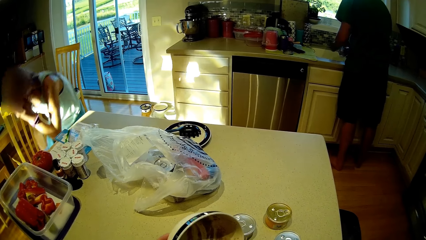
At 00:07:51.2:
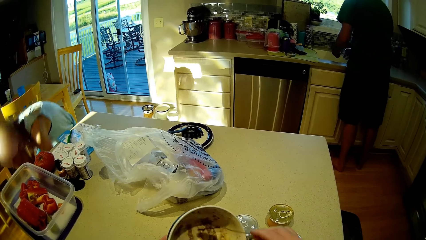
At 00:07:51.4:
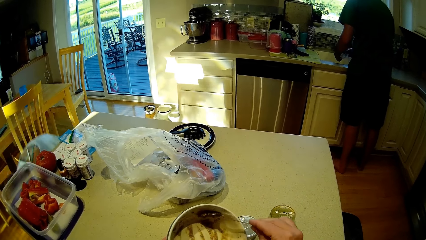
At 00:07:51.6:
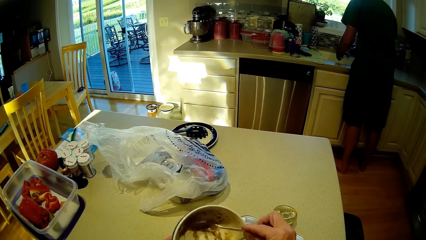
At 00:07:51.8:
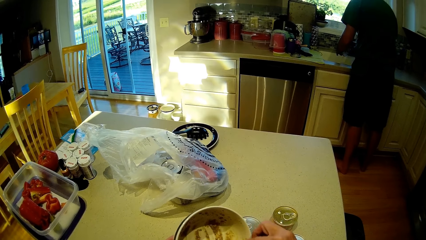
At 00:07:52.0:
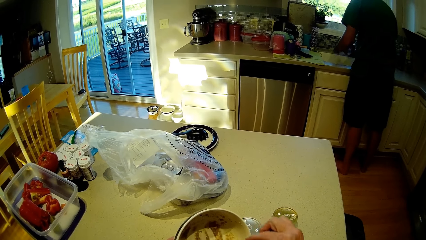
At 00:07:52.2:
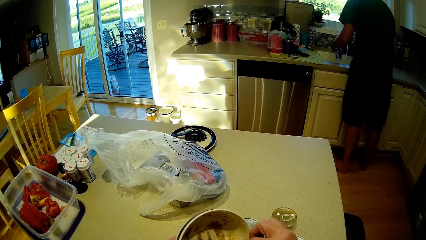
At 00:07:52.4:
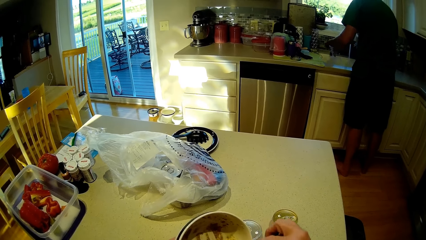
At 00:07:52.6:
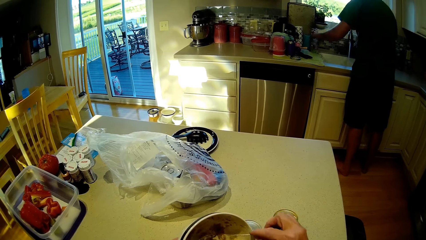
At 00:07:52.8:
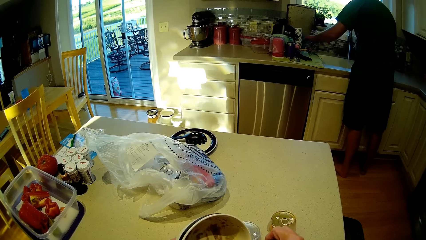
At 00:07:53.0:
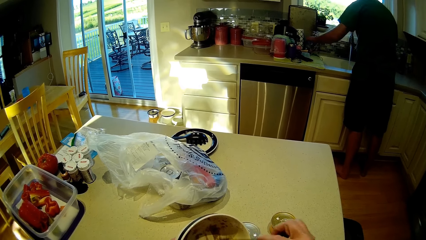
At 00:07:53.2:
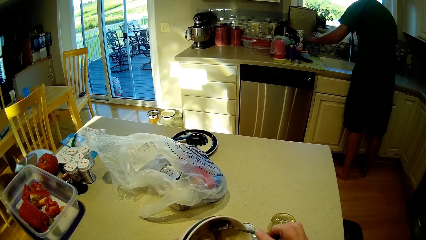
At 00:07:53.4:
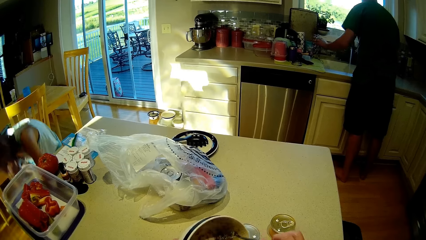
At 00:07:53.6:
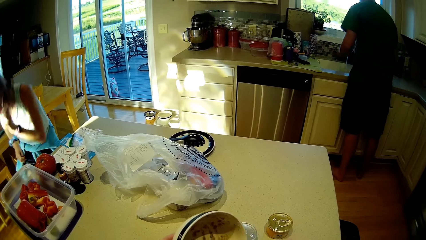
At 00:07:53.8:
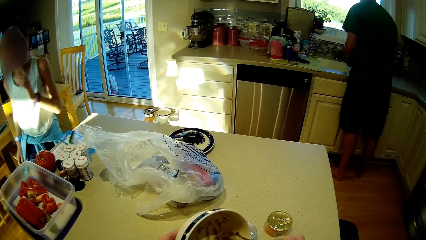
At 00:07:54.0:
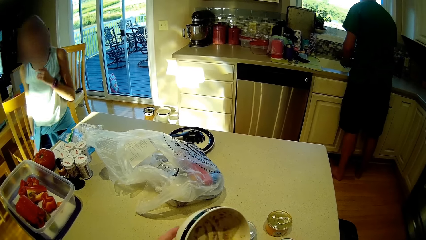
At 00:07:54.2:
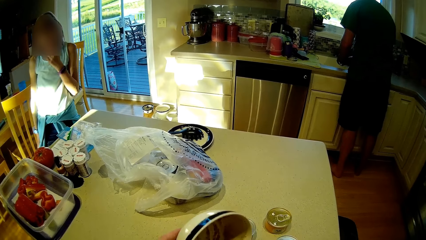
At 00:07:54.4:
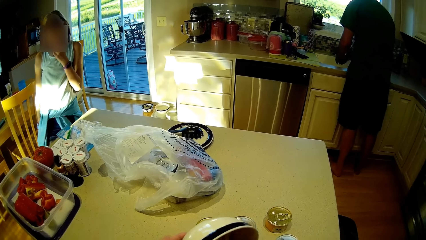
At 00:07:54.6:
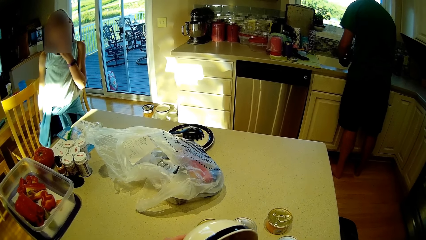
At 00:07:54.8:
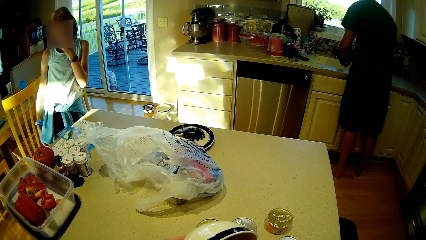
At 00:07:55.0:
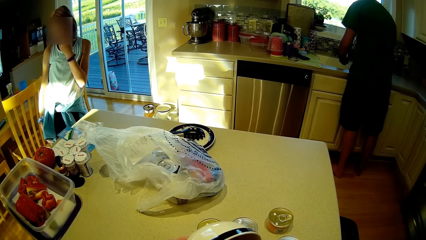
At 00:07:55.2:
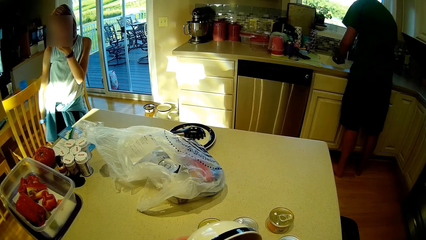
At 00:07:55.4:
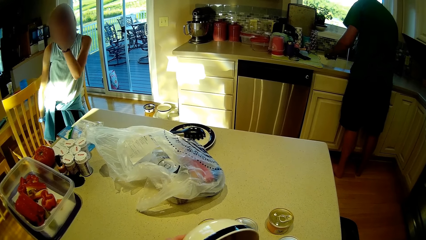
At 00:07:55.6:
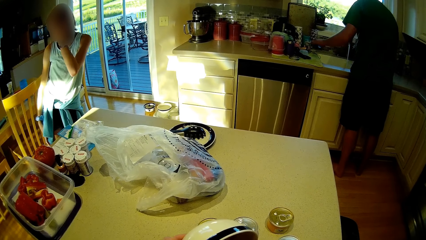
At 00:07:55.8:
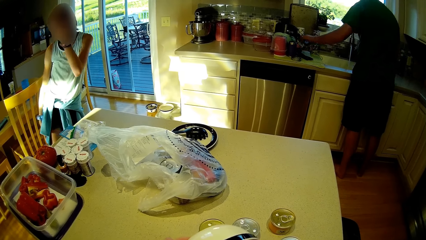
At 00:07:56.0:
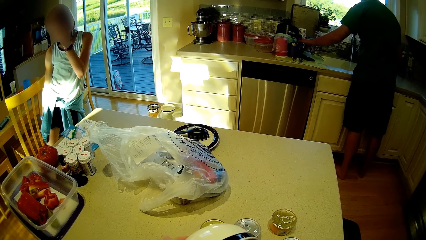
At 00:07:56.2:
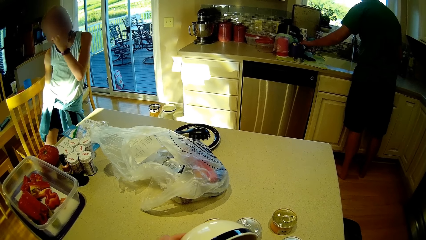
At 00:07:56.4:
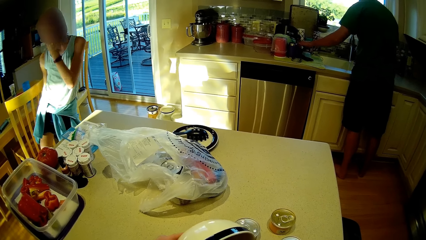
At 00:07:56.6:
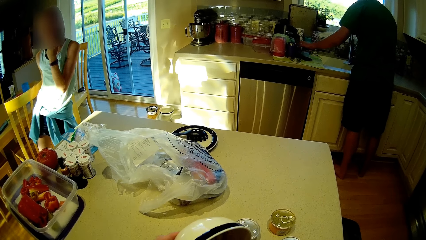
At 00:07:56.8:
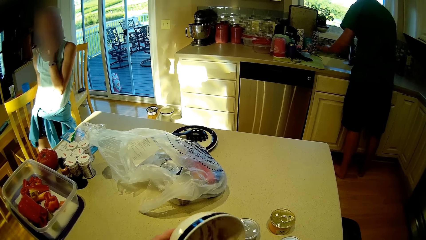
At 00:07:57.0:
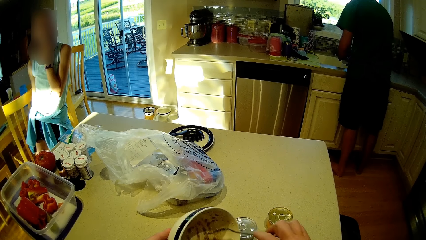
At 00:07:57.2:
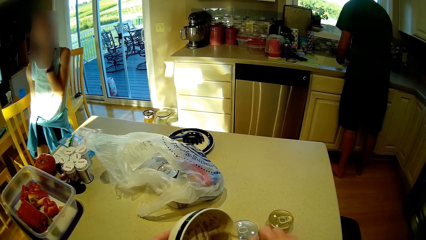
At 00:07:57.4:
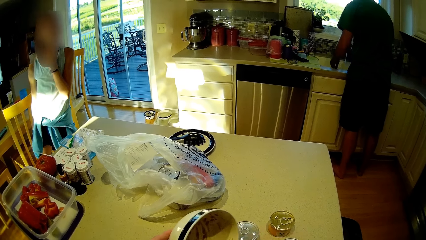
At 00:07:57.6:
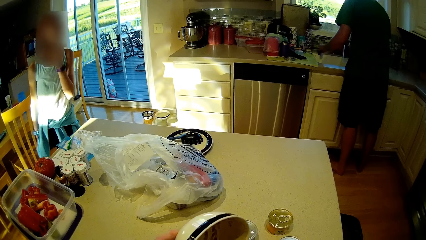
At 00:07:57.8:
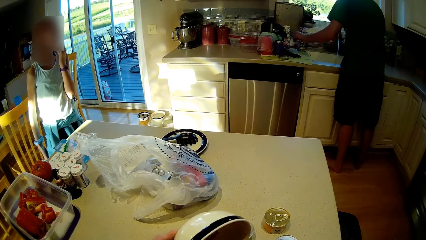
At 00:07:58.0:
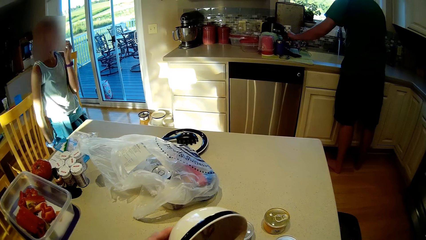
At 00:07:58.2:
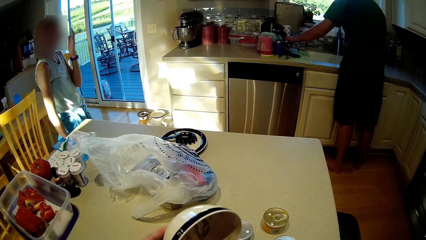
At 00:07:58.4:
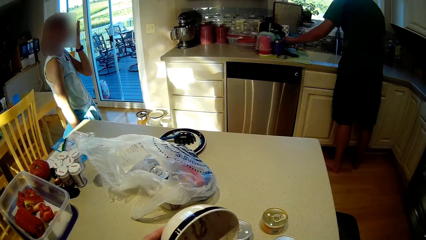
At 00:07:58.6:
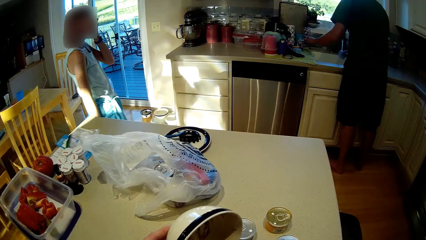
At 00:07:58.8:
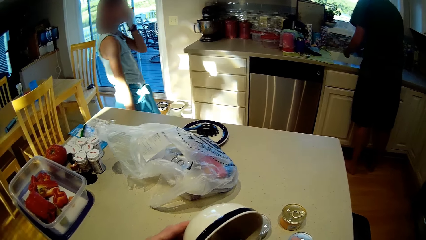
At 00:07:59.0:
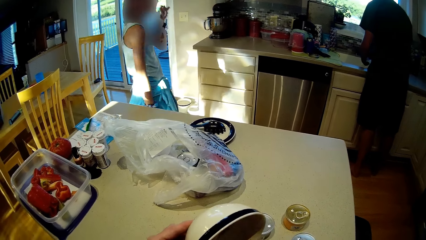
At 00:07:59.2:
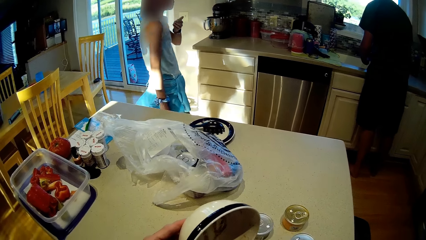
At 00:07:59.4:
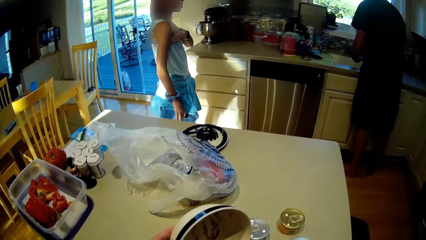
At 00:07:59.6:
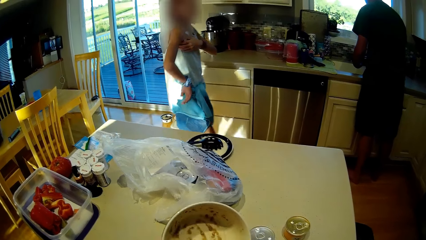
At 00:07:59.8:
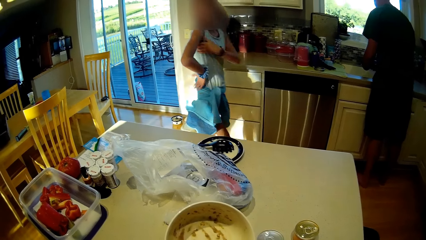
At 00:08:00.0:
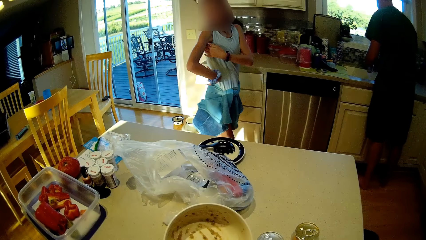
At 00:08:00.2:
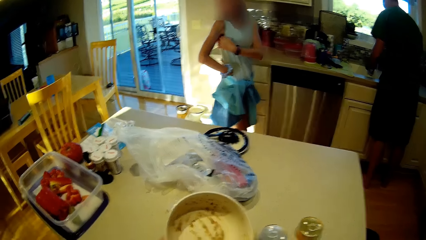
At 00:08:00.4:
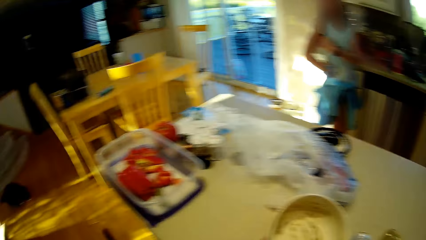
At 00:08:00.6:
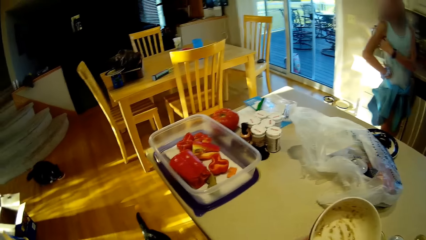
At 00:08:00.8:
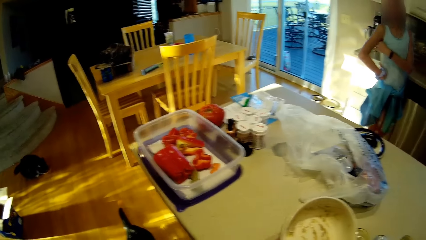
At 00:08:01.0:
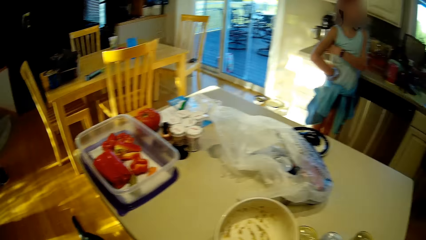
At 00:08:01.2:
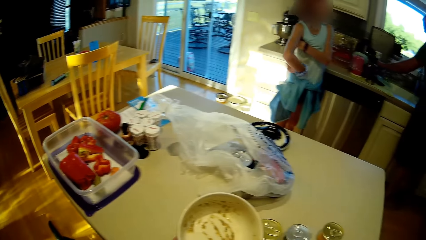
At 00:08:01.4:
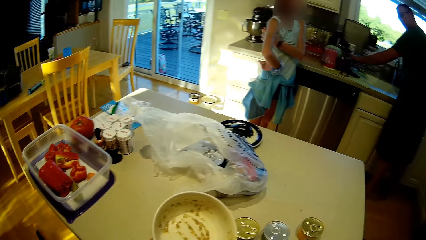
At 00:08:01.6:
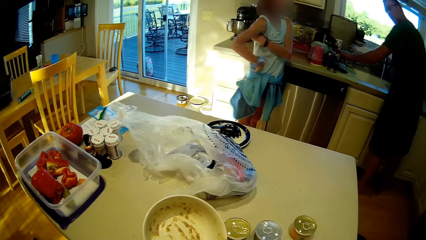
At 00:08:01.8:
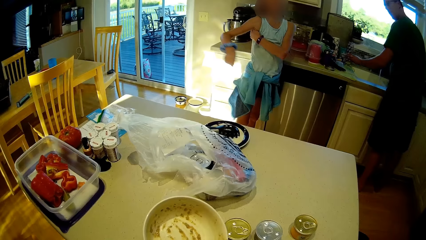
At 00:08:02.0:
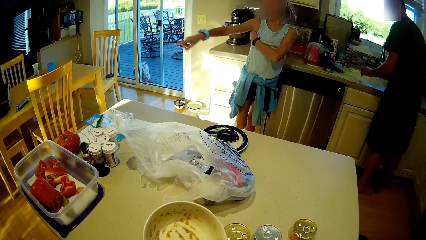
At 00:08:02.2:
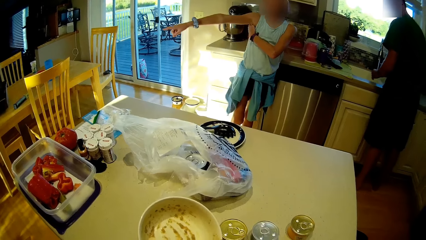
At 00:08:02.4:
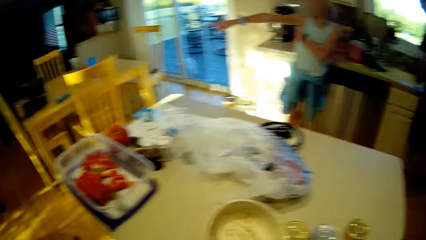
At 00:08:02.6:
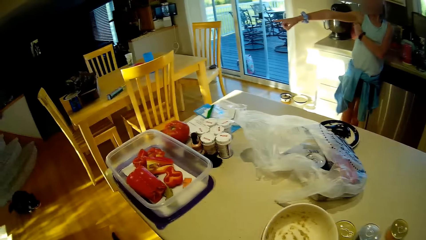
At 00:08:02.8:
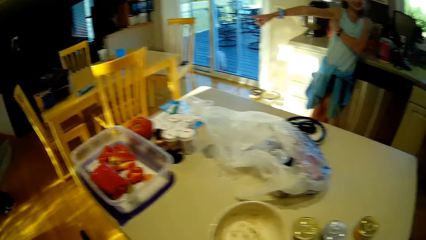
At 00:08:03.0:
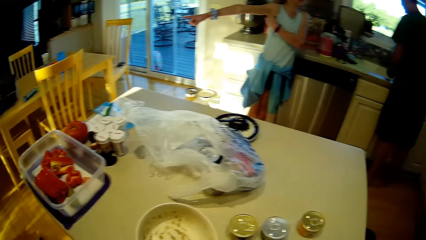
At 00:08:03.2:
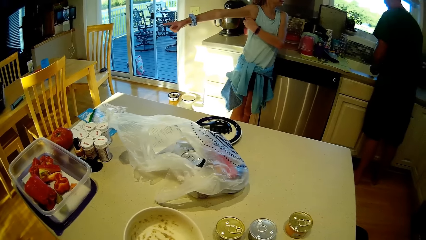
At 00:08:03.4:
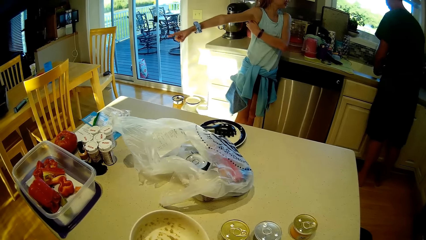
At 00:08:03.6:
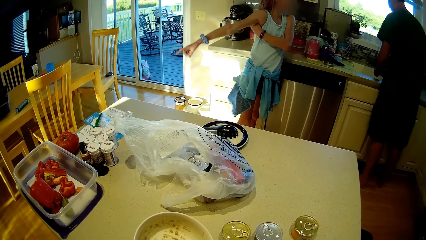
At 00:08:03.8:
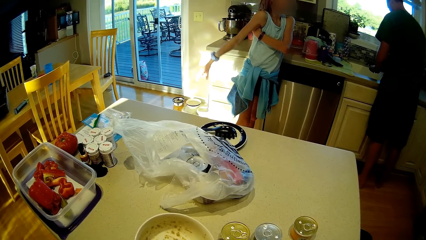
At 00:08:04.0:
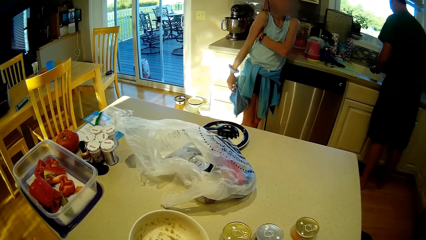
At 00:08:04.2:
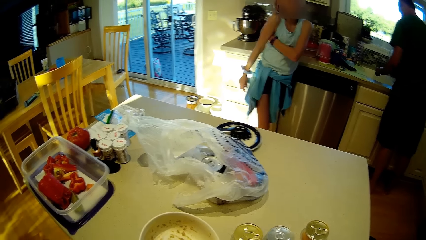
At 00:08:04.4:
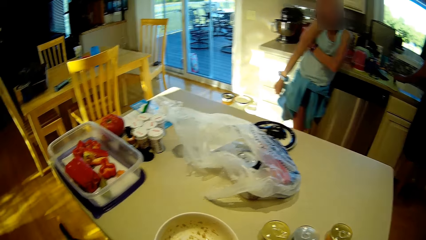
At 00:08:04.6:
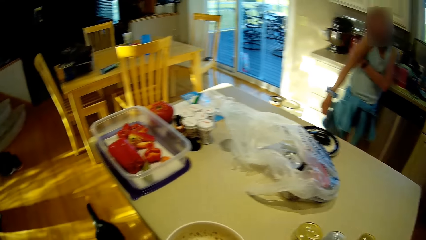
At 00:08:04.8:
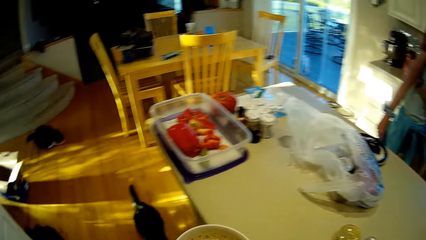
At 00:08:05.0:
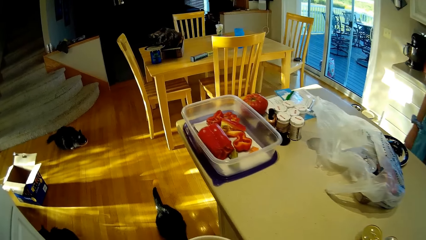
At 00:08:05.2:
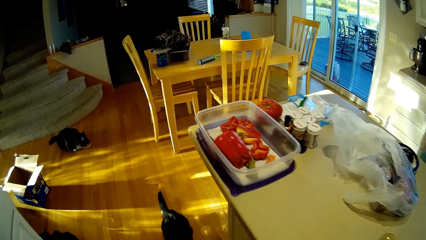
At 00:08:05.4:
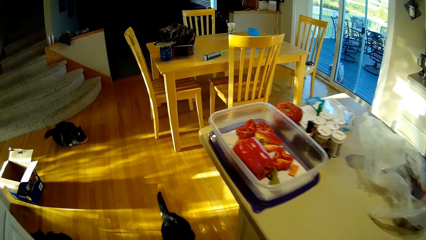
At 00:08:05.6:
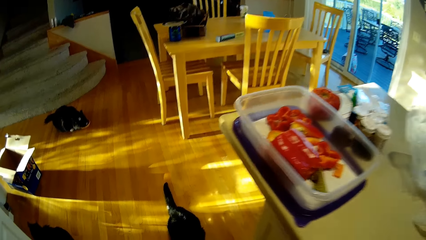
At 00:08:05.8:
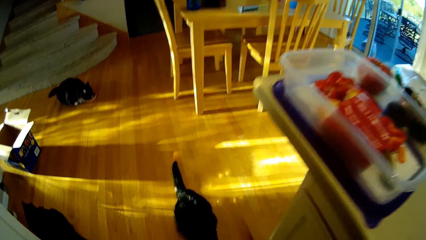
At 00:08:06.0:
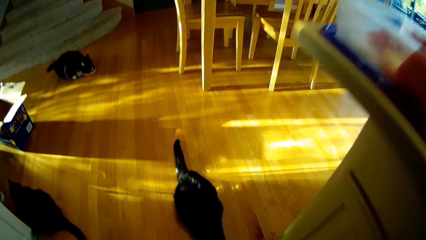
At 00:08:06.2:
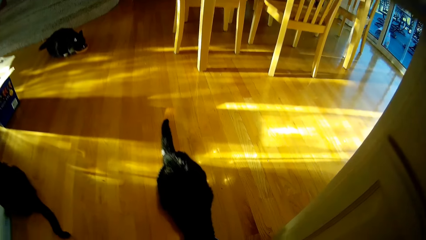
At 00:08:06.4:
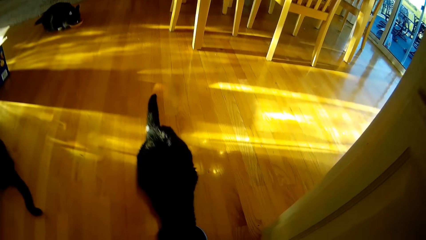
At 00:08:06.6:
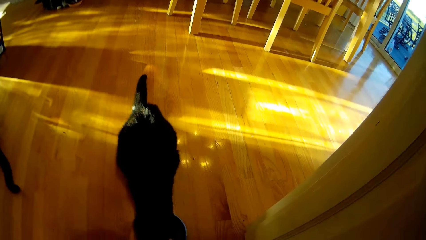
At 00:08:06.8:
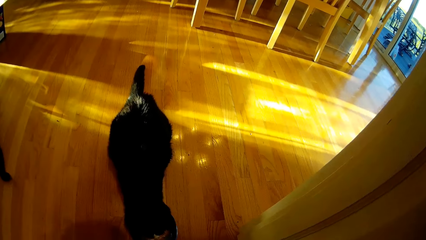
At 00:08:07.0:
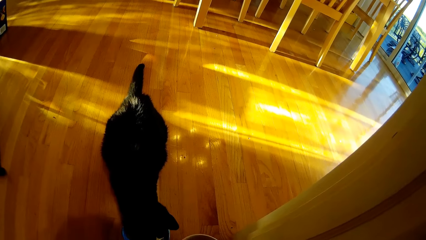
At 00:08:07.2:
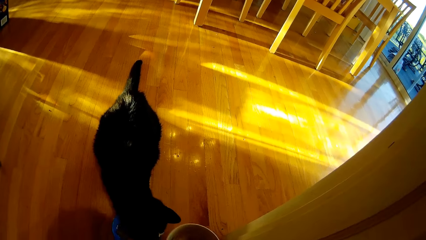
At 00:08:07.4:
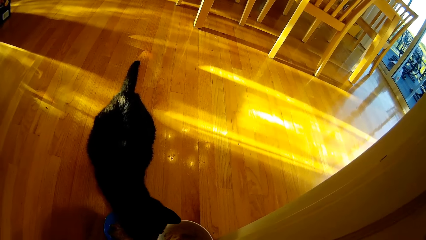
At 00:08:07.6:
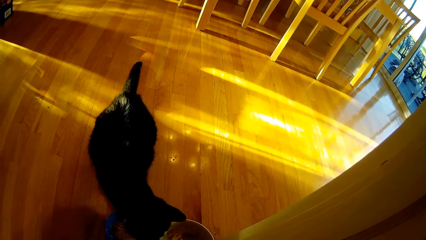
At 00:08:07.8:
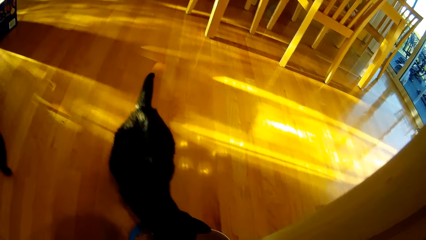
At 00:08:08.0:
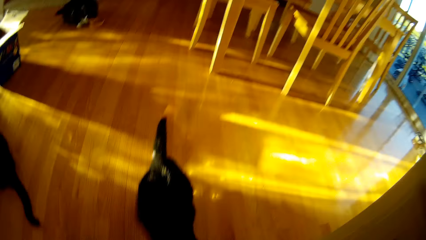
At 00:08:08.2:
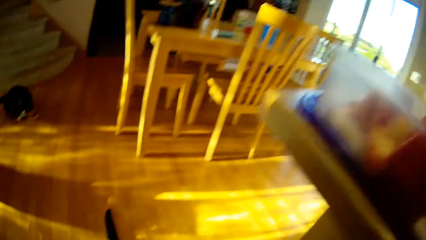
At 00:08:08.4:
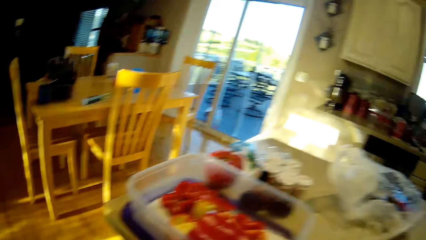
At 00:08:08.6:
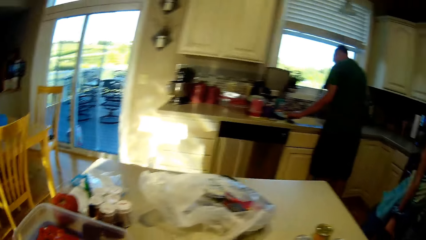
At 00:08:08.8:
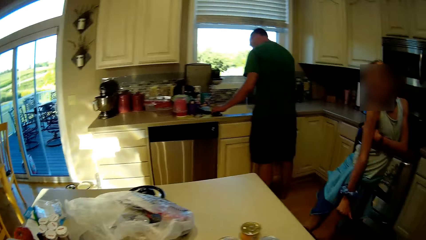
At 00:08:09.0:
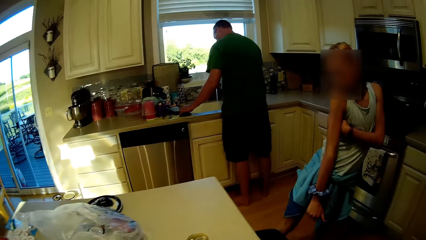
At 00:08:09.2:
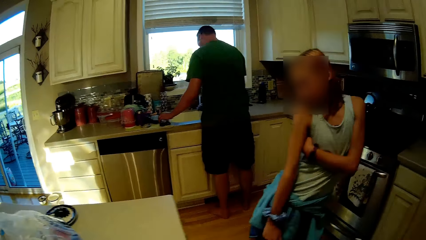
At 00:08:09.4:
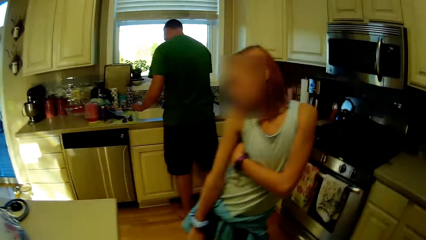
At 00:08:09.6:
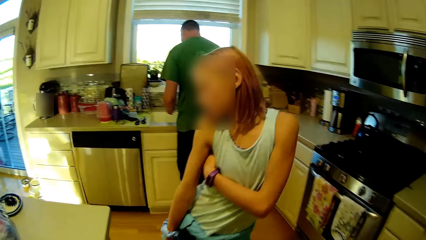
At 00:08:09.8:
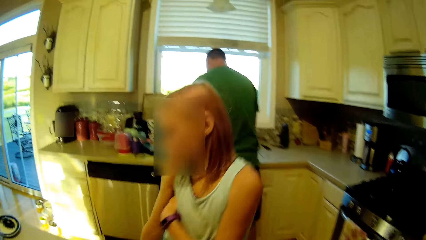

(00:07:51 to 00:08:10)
The camera wearer puts the mixer into another plate. A person bends down. The camera wearer removes cat food from the bowl. Another person rinses utensils. The first person stands up and looks around. The other person places something on the countertop. The other person rinses utensils. The first person walks around. The first person looks around. The other person looks around. The first person walks around. The camera wearer gives food to the cats. They place the bowl on the floor. They look around.
